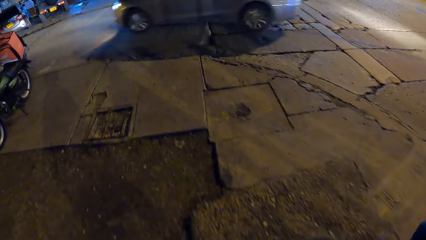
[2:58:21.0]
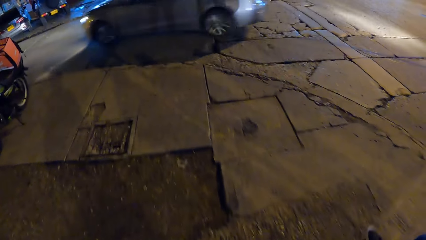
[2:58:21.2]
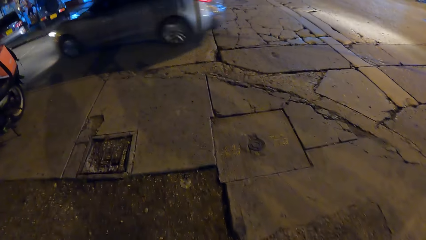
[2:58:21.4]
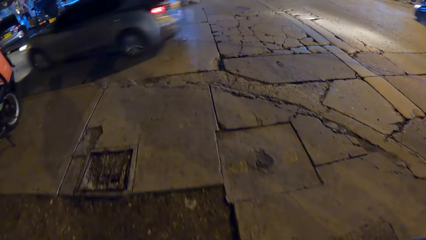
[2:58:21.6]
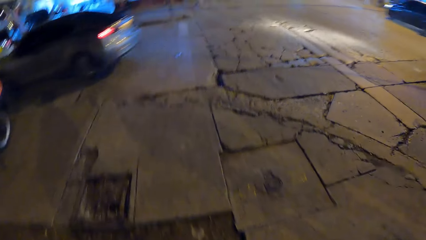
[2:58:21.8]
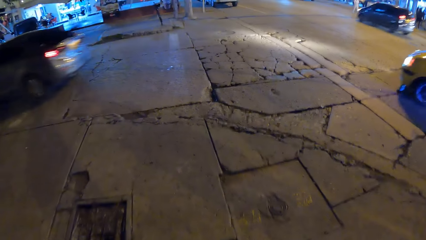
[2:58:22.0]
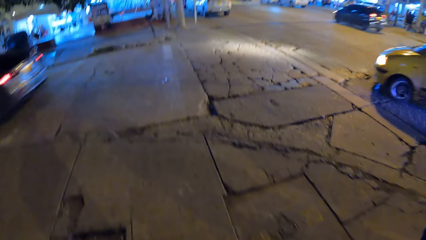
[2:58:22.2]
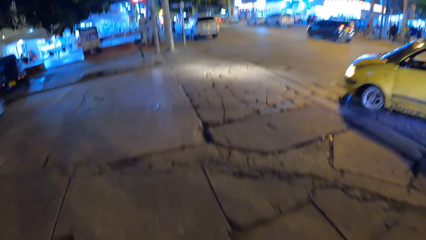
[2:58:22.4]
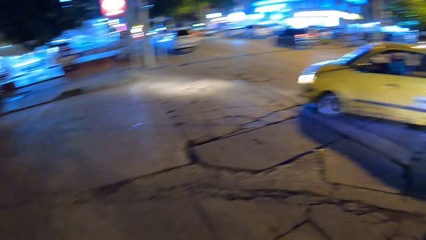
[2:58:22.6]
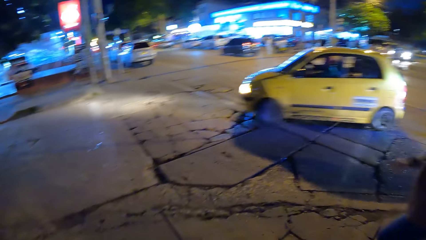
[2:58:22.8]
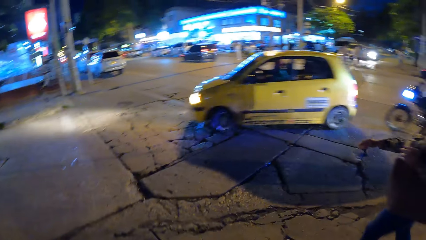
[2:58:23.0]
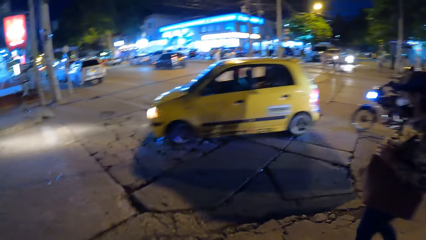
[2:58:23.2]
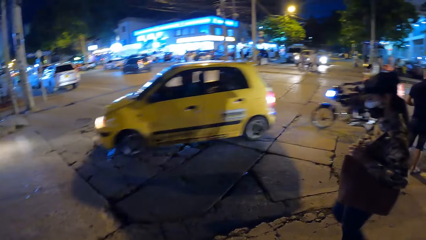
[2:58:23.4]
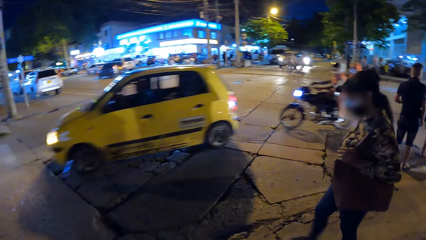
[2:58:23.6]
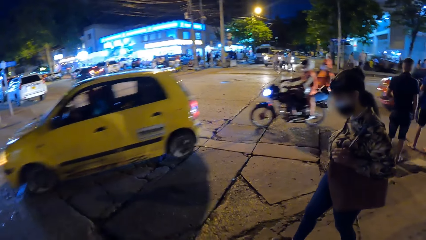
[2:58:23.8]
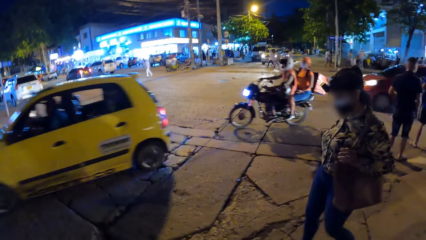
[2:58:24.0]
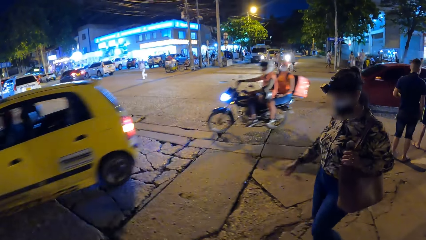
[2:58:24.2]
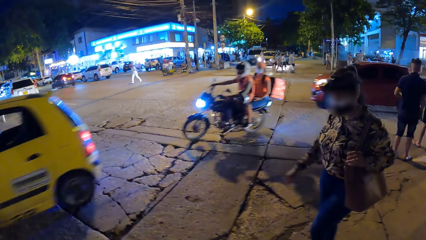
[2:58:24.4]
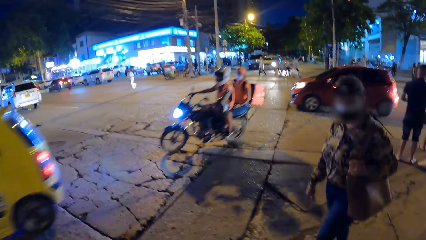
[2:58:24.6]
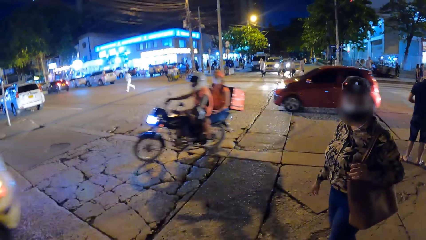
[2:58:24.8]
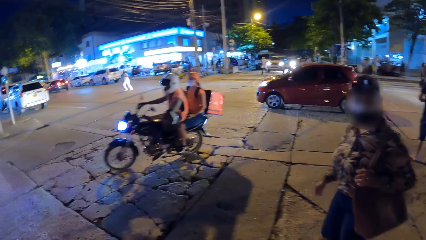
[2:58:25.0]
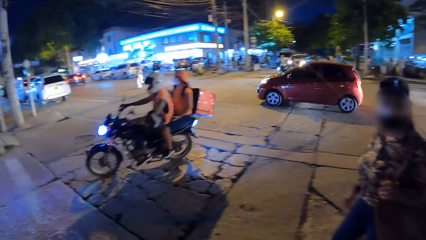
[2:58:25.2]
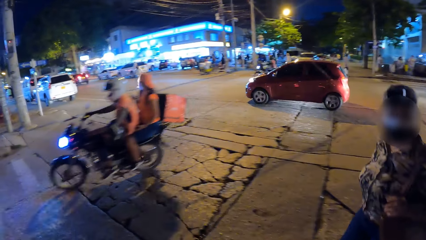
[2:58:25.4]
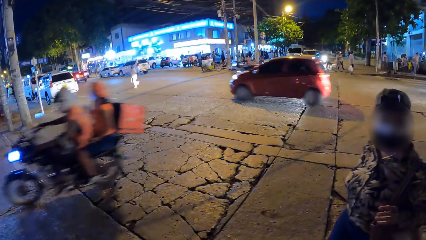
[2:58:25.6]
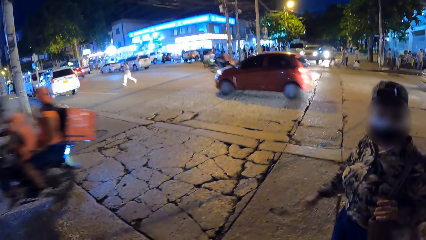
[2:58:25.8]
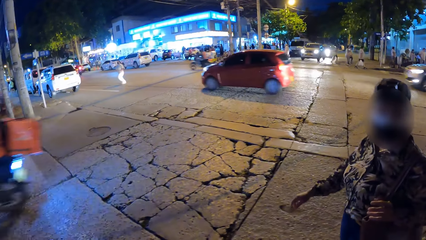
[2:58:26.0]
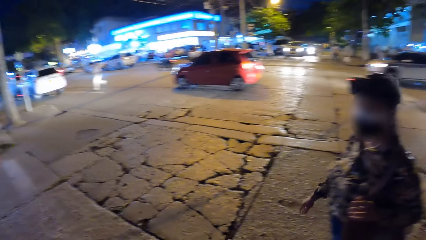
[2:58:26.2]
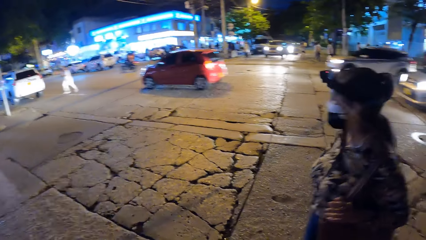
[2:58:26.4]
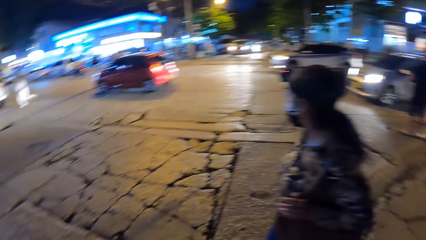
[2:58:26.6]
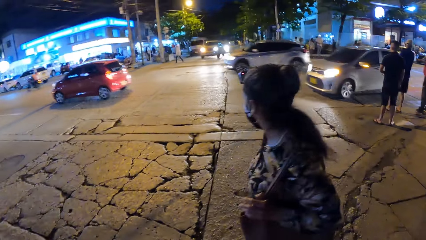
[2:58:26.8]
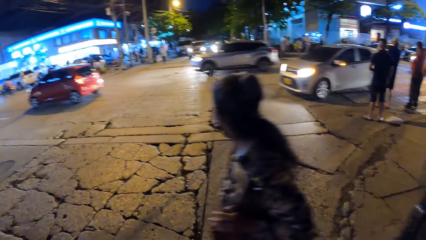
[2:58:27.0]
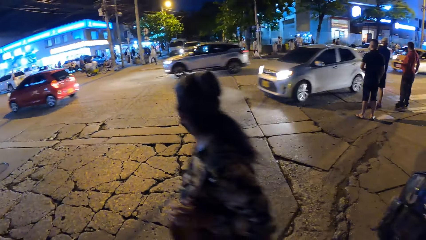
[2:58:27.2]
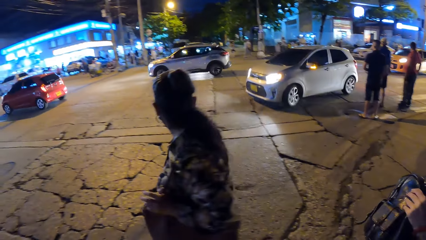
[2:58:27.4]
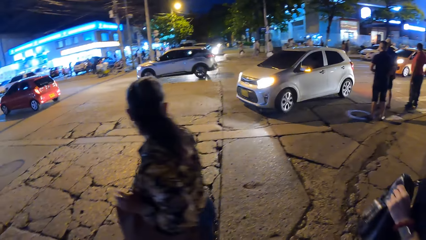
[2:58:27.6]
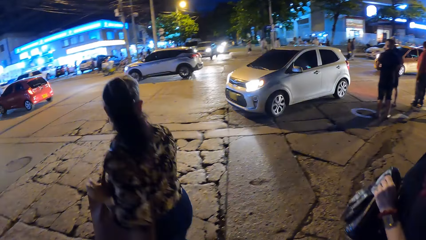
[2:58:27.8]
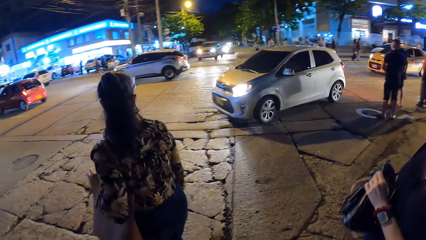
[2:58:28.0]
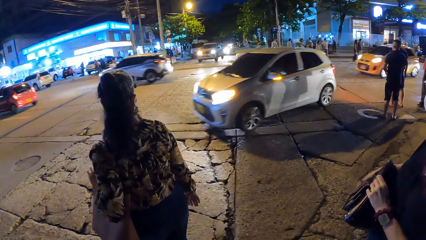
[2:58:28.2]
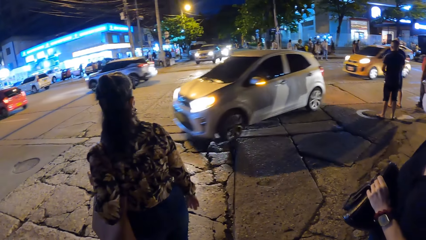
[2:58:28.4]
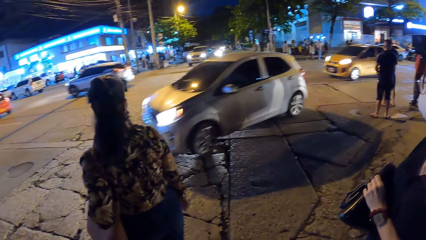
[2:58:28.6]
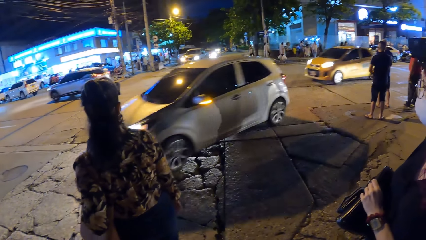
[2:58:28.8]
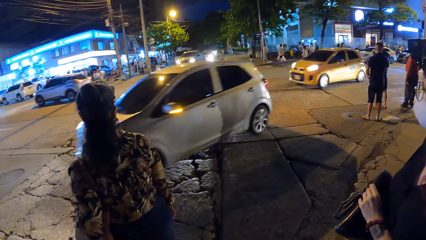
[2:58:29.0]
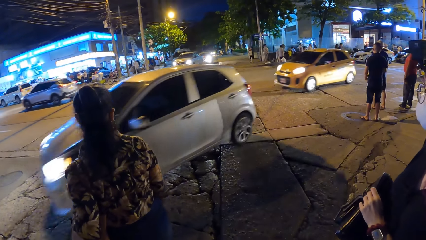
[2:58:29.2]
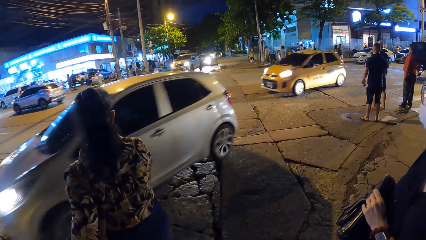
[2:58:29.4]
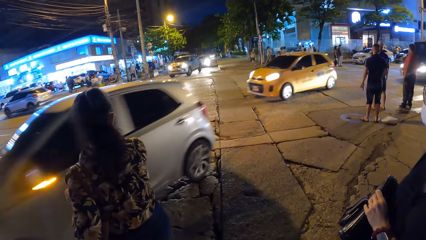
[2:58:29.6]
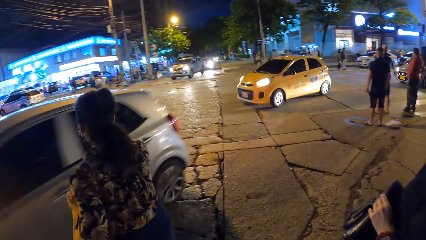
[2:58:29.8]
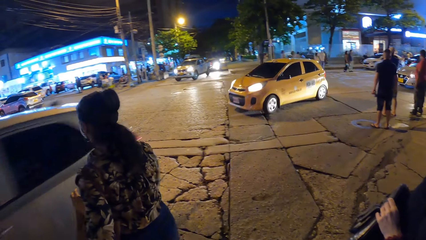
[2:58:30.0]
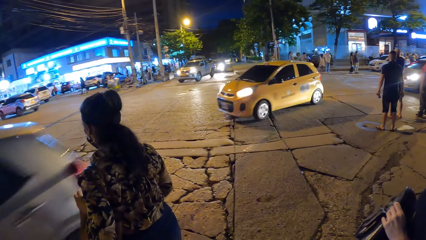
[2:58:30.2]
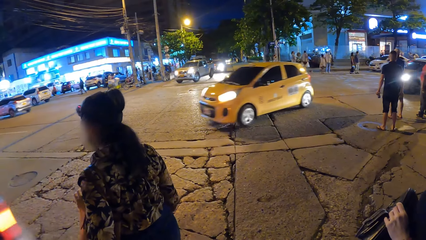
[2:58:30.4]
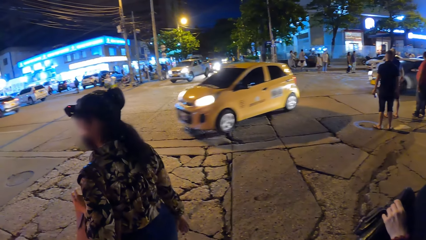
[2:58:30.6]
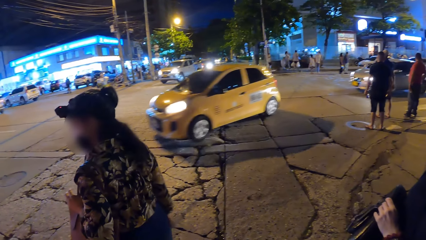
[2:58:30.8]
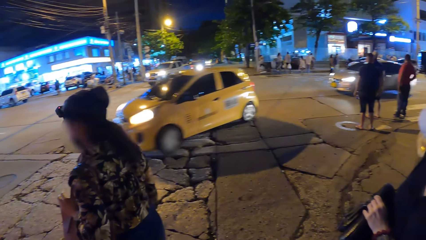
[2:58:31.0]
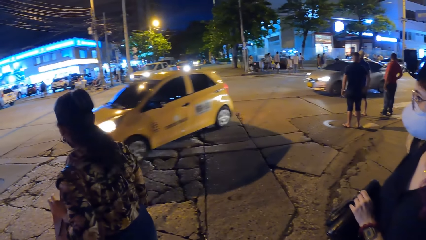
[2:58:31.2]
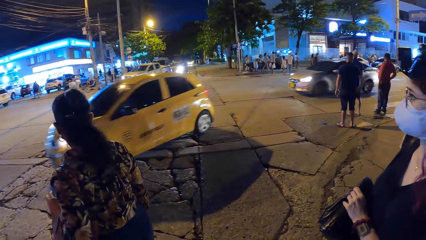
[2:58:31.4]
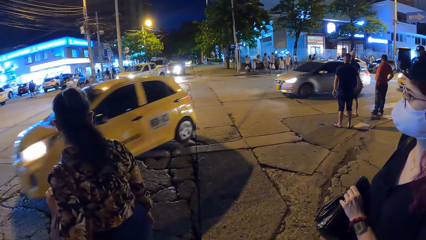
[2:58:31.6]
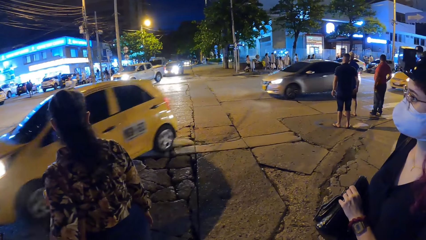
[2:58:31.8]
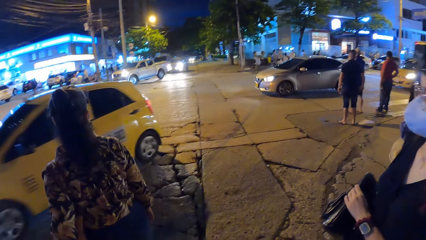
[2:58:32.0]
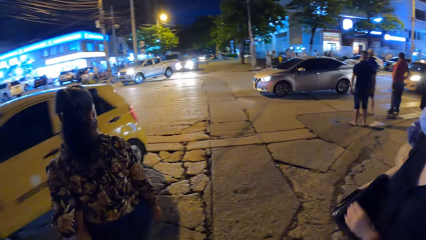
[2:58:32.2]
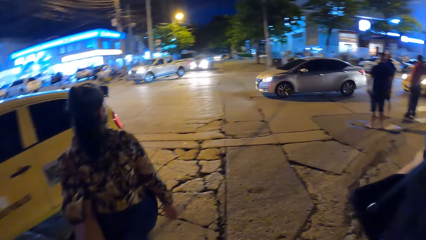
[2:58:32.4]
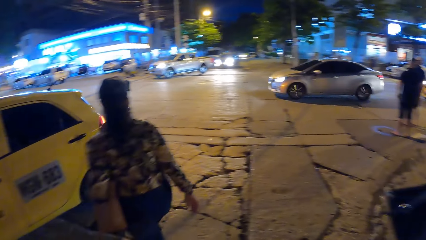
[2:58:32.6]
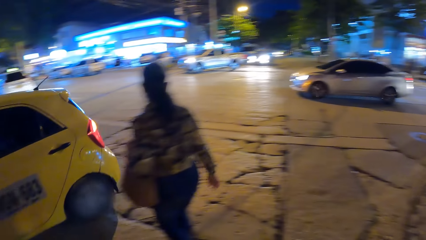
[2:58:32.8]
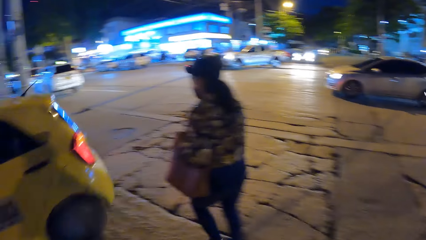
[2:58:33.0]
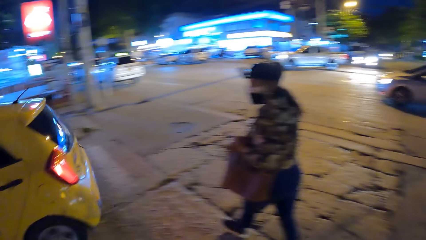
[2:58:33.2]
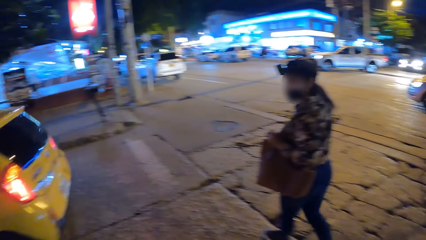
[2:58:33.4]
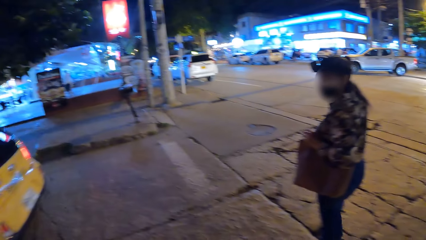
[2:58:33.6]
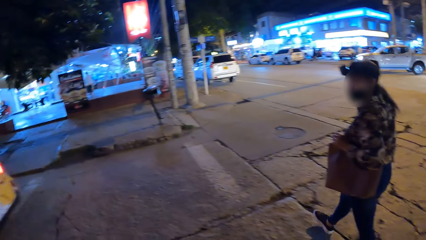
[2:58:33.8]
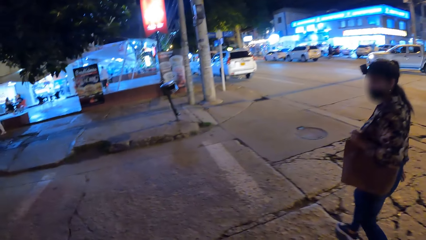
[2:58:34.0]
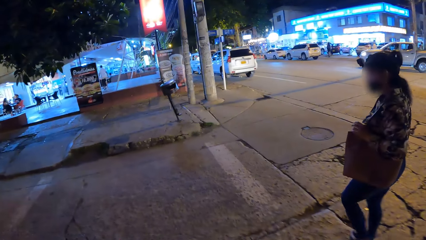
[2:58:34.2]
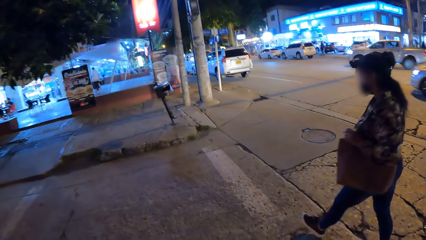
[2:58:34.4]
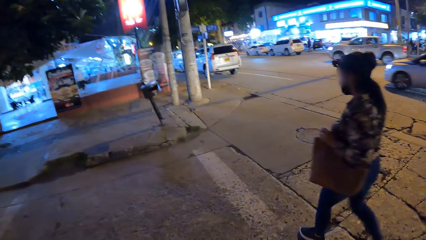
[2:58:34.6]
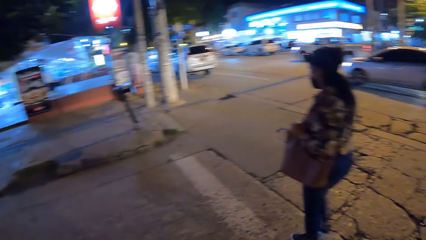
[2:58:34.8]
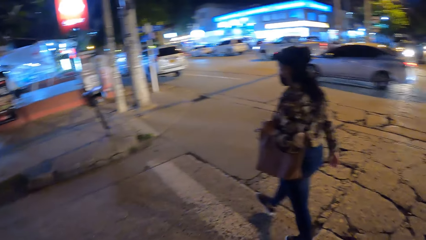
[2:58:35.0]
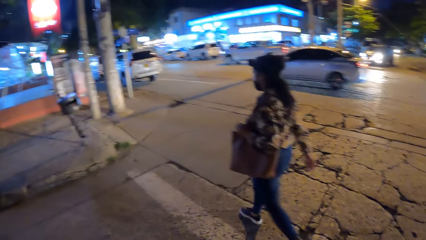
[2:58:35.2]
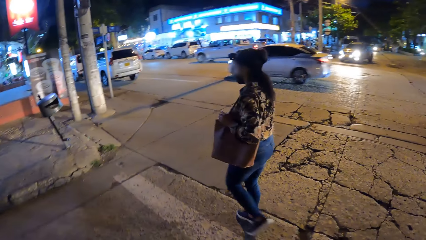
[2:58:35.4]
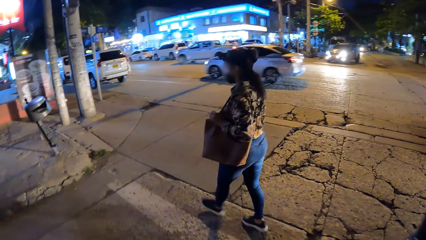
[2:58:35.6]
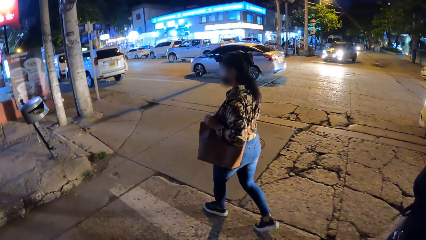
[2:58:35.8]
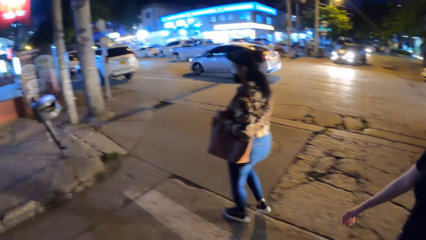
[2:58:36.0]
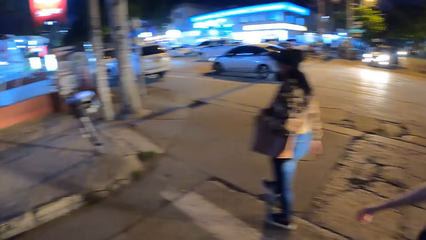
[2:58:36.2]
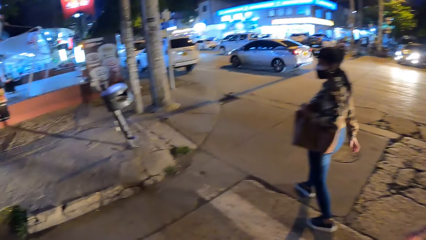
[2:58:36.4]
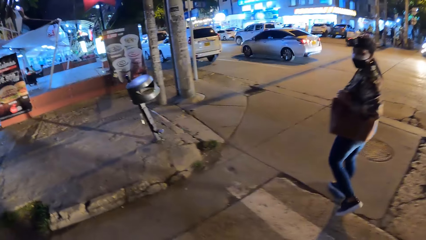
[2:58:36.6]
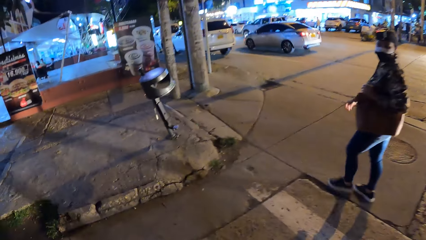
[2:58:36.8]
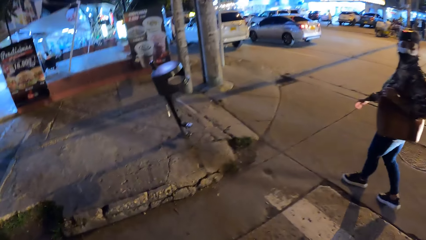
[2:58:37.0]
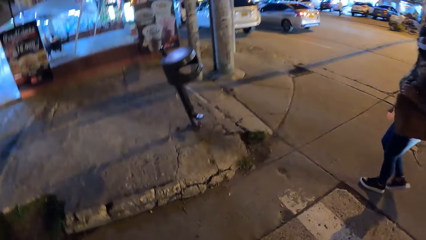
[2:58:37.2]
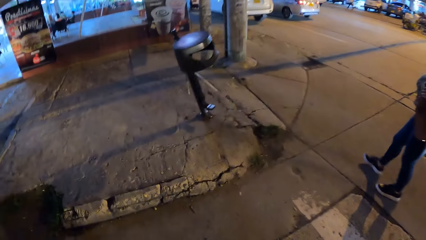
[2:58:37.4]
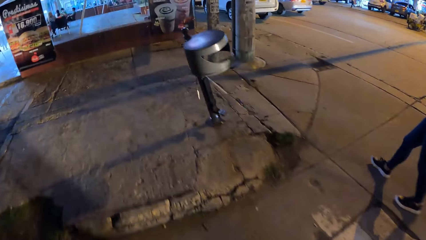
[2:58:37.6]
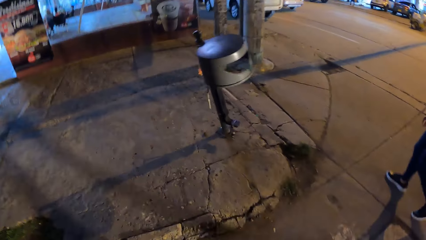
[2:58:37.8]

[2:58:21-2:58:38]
The camera wearer crosses a road by the street with a woman and another woman. They stand on the driveway with their colleagues. They walk on the sidewalk with their colleagues.
